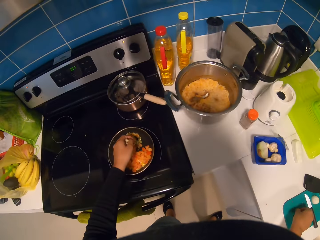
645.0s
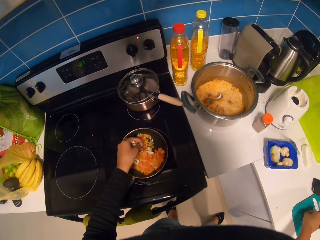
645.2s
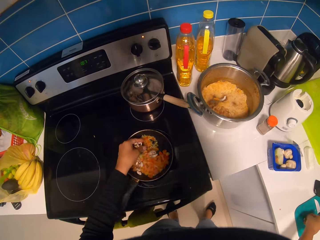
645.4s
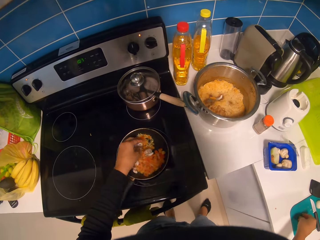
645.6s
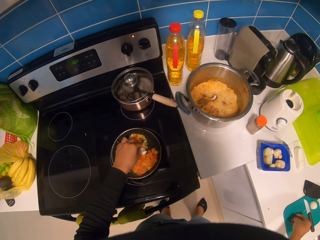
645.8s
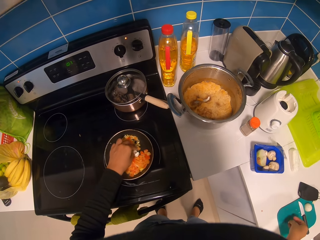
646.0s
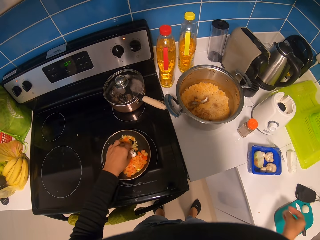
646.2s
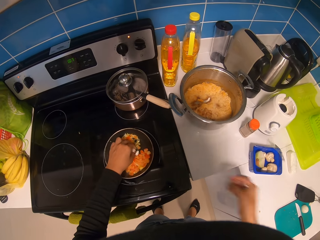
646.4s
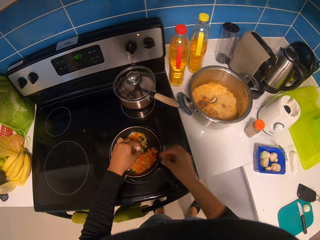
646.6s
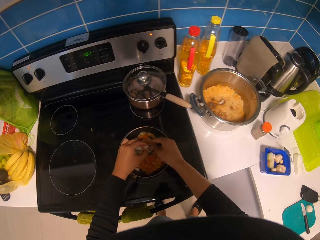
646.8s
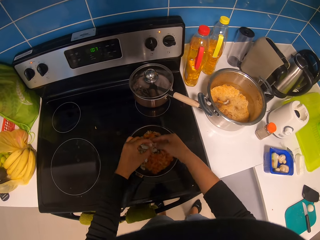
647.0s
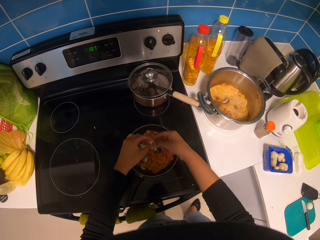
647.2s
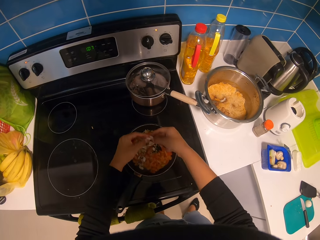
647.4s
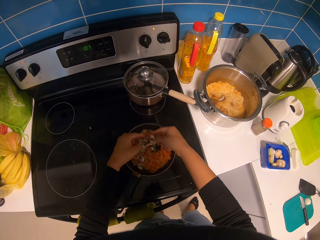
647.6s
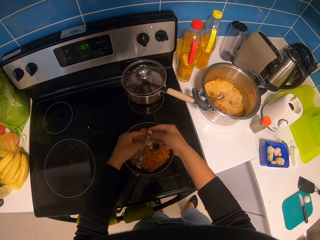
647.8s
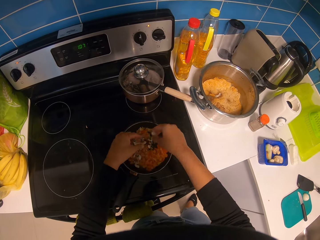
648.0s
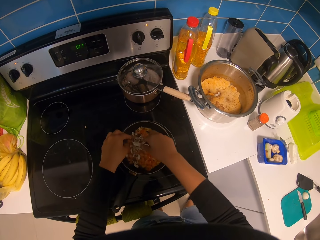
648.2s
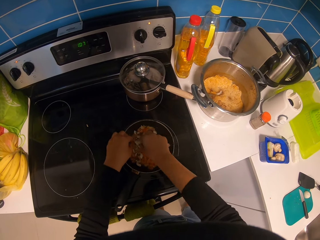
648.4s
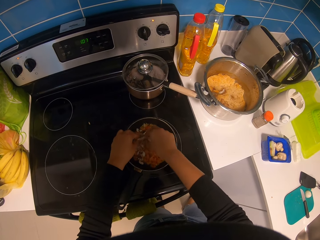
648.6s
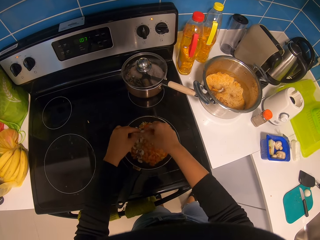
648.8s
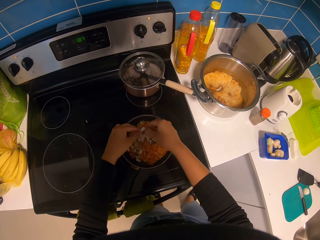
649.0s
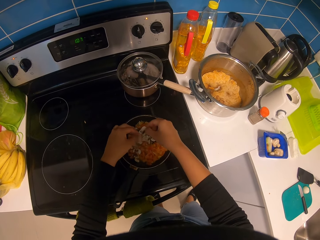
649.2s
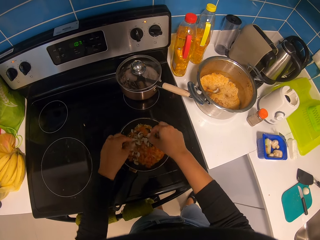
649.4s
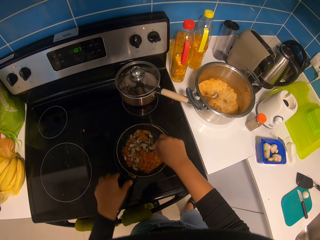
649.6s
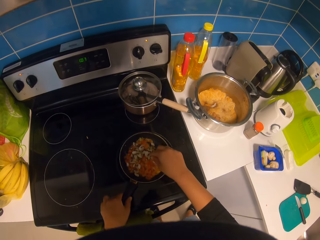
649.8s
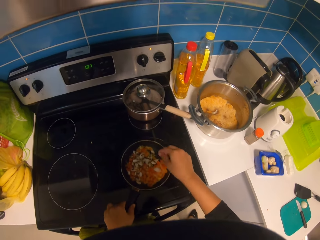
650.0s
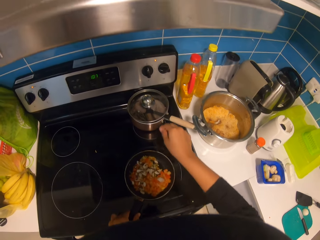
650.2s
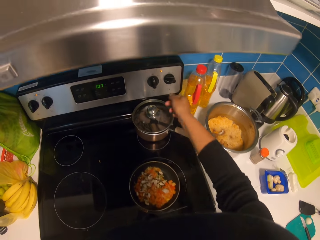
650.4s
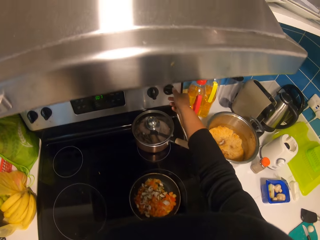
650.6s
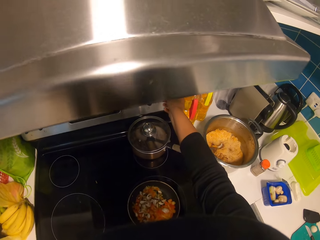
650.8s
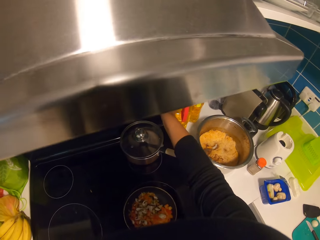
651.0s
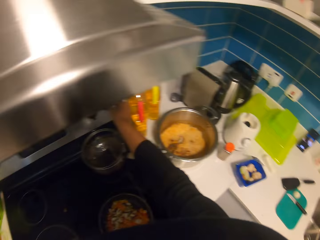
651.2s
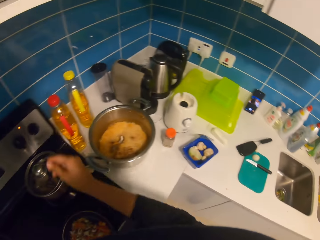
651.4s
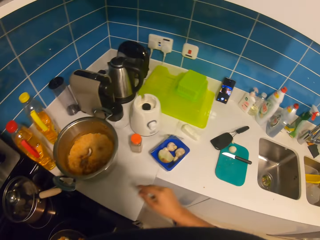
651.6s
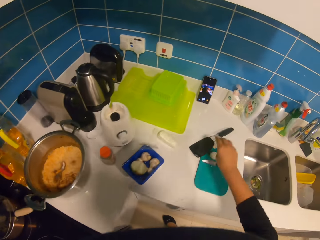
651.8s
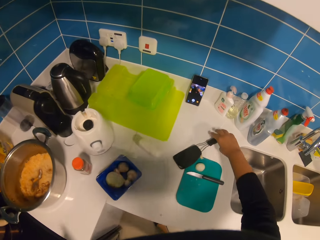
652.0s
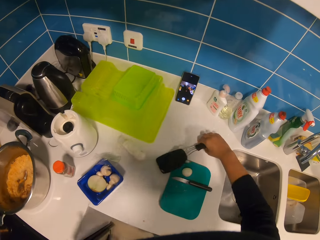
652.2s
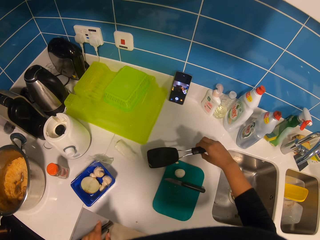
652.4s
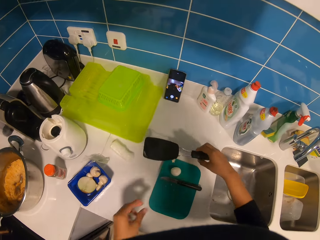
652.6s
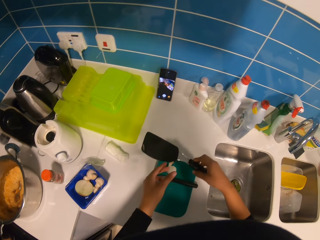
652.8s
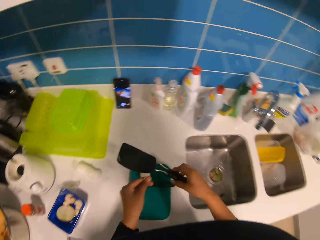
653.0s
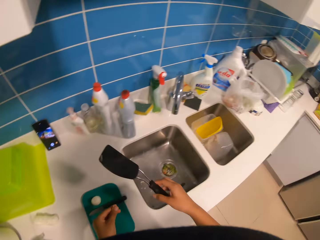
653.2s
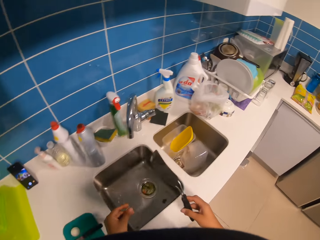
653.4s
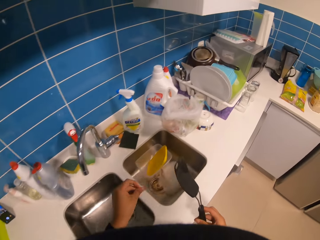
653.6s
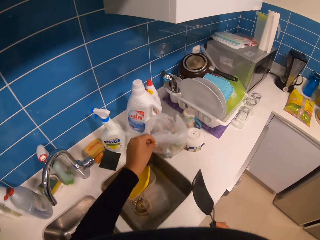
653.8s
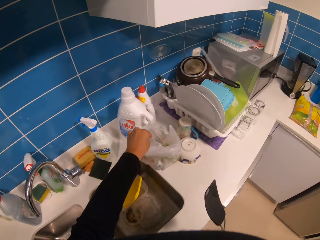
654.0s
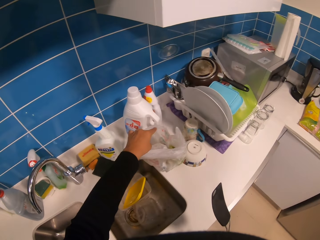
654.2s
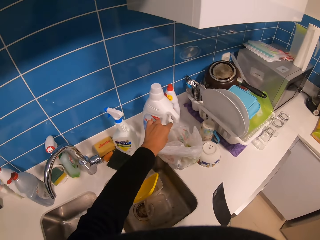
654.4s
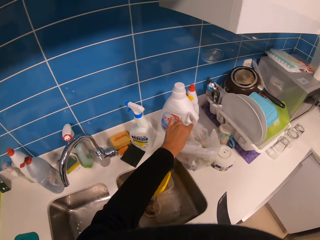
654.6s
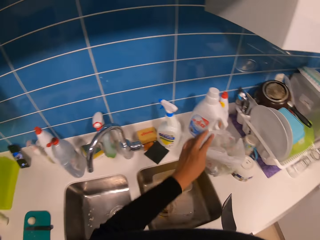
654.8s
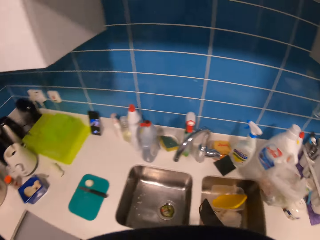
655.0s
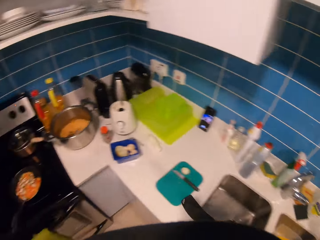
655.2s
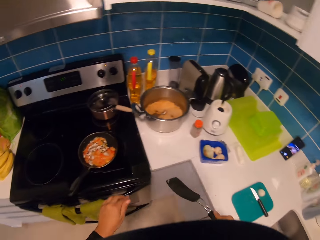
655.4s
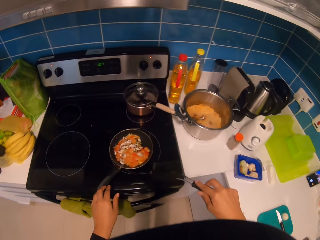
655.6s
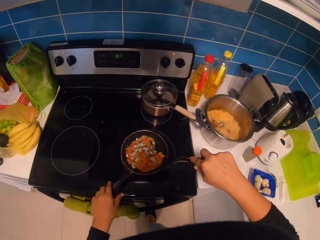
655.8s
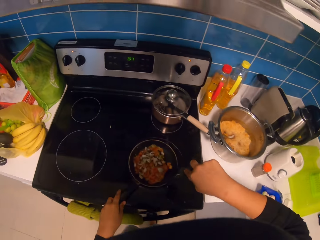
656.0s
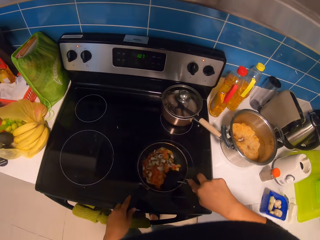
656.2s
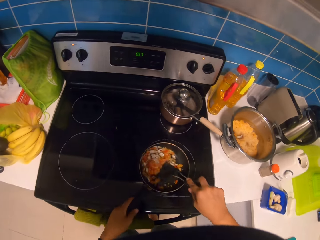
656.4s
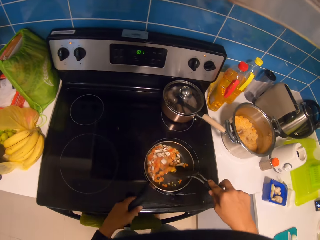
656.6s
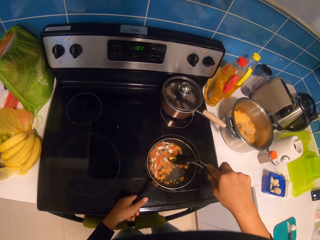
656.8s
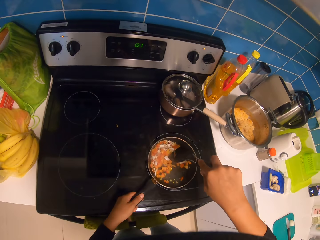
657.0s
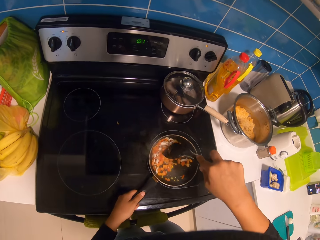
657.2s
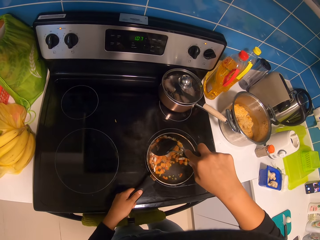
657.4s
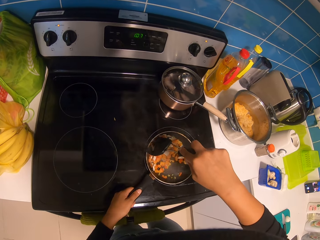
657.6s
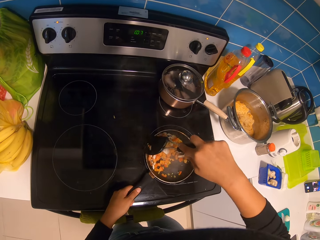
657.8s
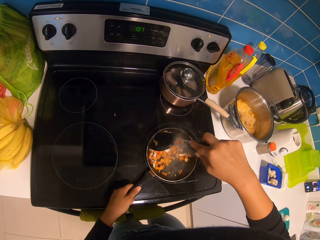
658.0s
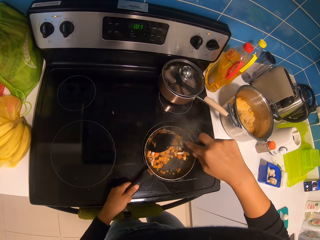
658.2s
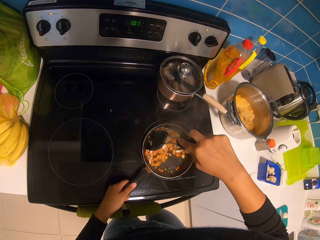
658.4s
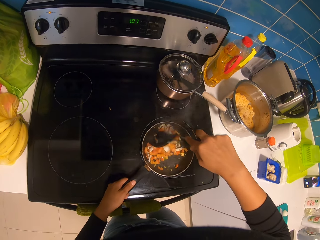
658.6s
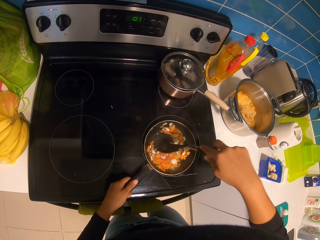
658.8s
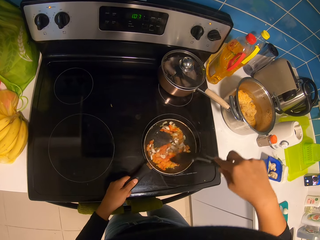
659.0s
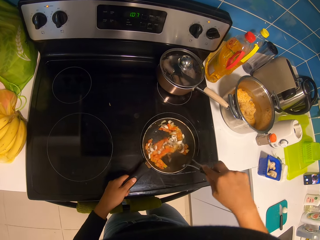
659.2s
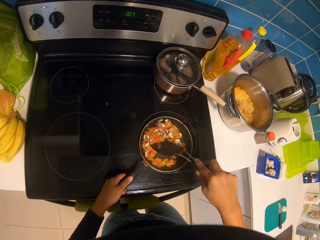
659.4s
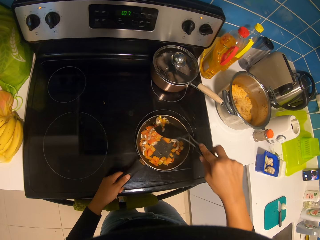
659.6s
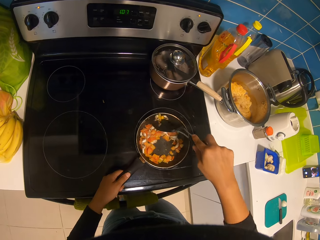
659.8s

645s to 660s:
The camera wearer puts the pieces of mushroom in a frying pan. They increase the heat on the gas cooker. They pick a plastic spoon. They remove the mushroom coats on the plastic spoon. They put the mushroom coats into a paper bag. They walk around the kitchen. They mix food in the frying pan.

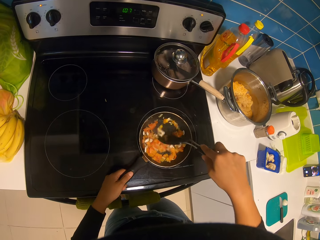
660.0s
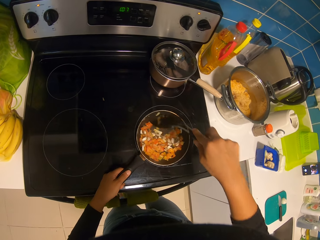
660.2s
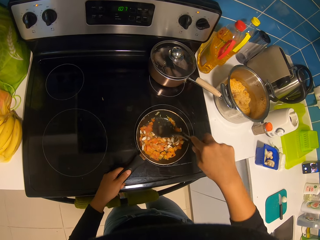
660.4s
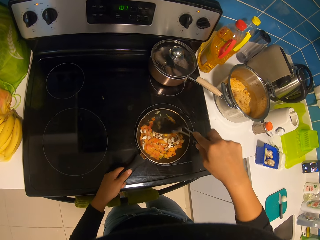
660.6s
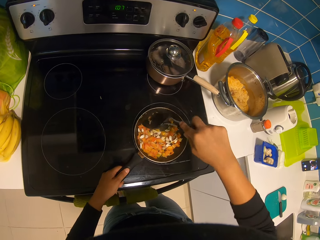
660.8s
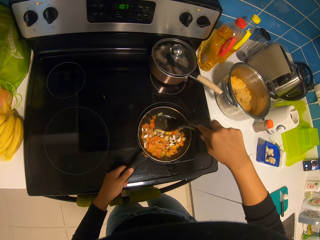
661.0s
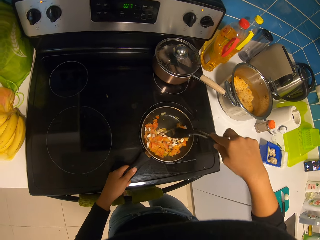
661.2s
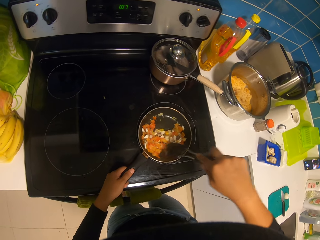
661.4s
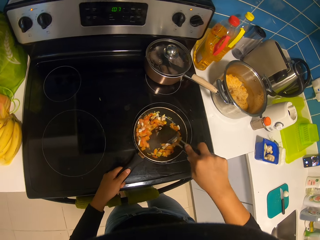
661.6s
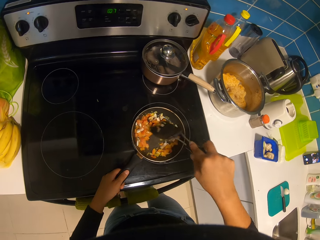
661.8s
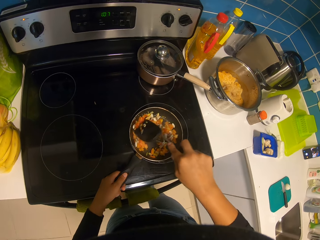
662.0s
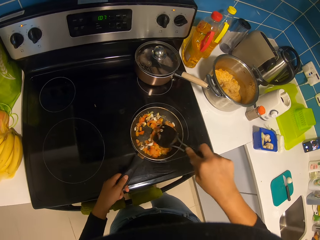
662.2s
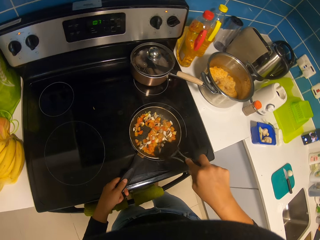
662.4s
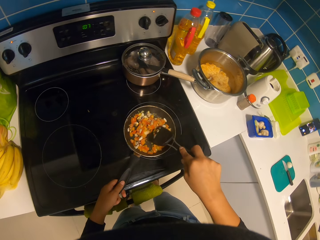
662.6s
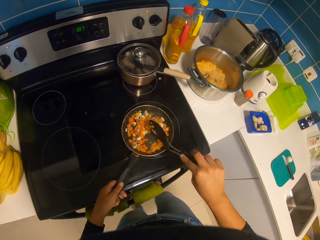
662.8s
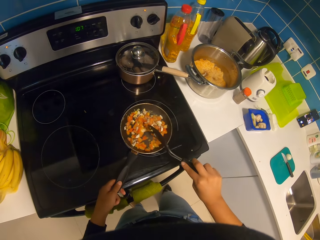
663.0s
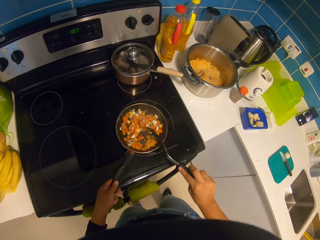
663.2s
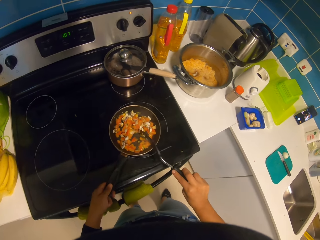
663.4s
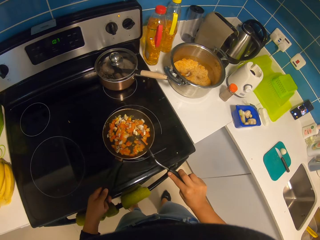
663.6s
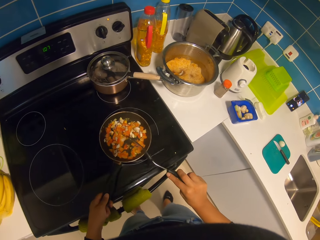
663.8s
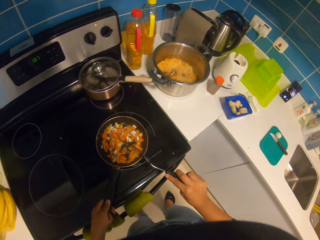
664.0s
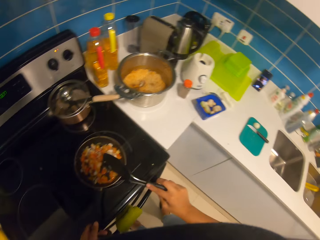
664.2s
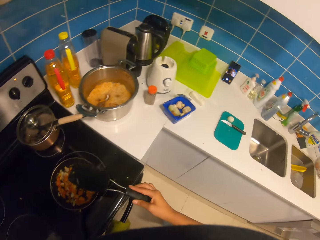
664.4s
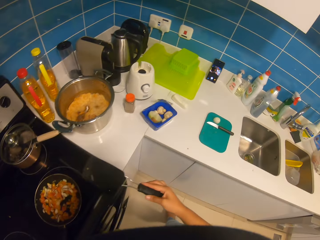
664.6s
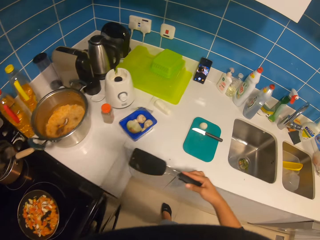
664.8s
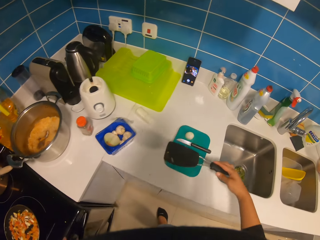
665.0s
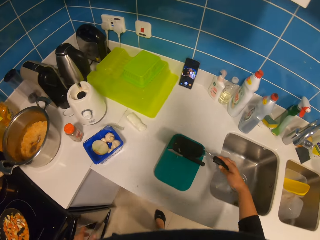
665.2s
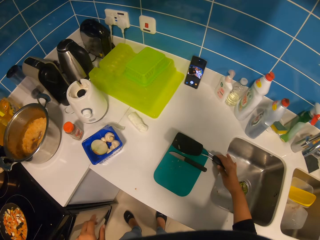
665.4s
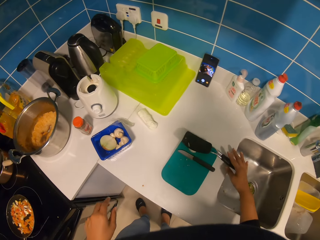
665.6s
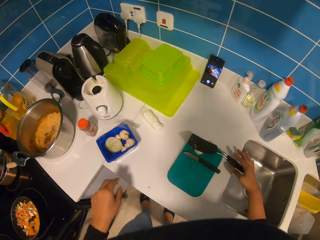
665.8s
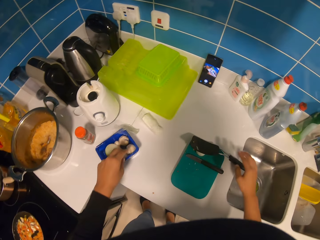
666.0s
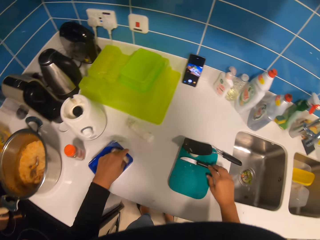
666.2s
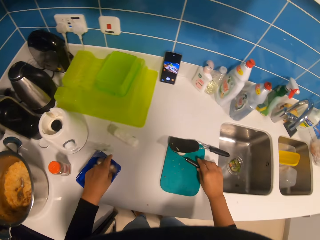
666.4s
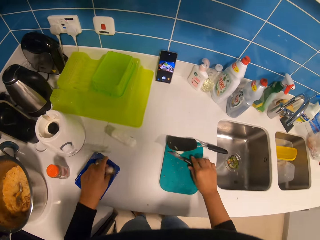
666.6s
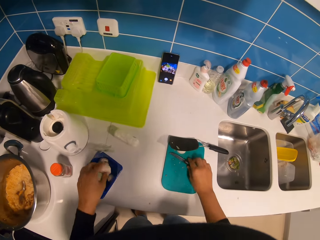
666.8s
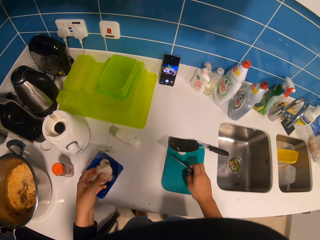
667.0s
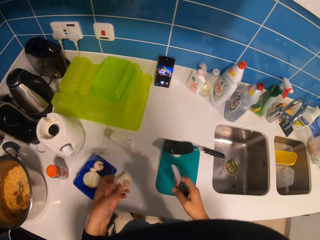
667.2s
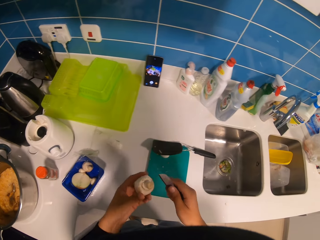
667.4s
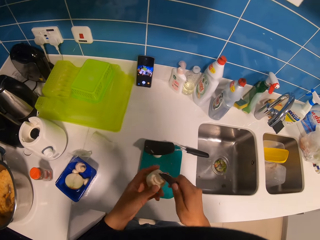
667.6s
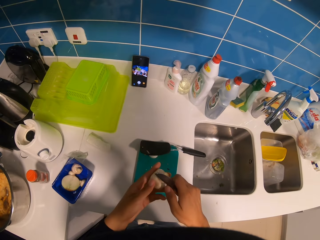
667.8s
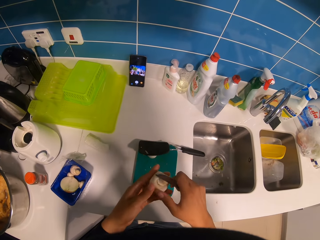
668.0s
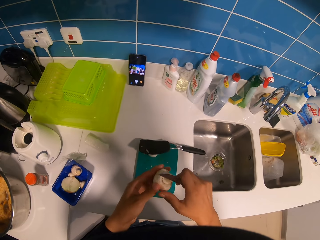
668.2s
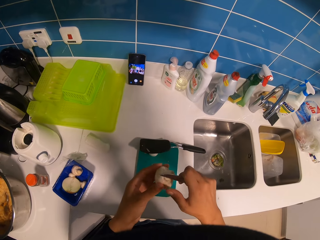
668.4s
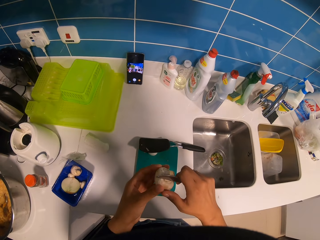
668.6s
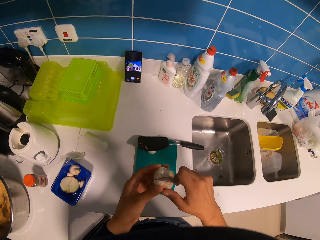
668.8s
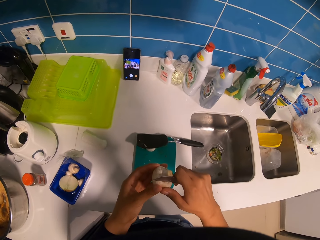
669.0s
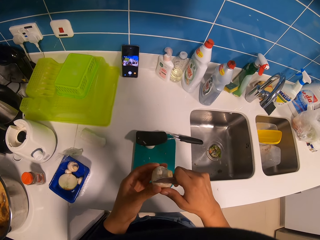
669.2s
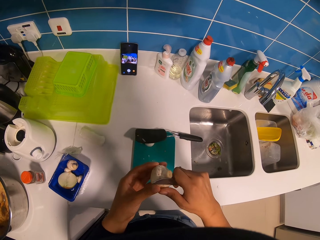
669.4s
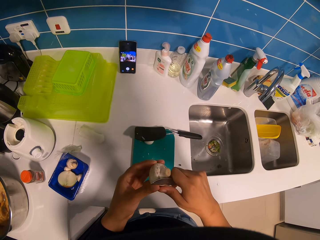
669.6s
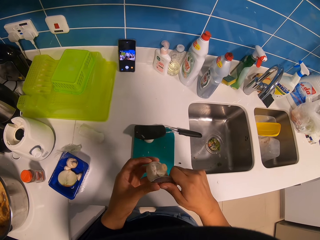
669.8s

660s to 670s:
The camera wearer hits a plastic spoon on a frying spoon. They put the plastic spoon on a chopping board or table. They pick a mushroom in a tin. They remove onion peels. They chop the mushroom.
